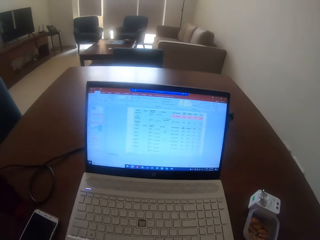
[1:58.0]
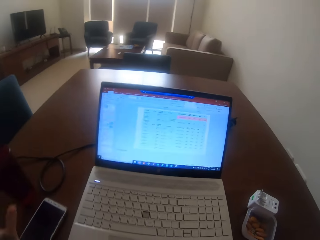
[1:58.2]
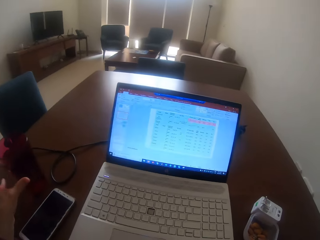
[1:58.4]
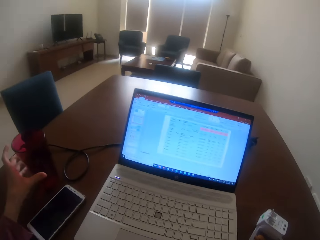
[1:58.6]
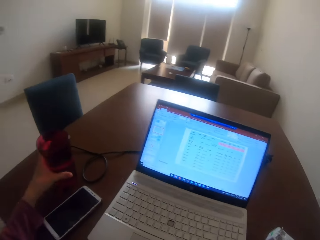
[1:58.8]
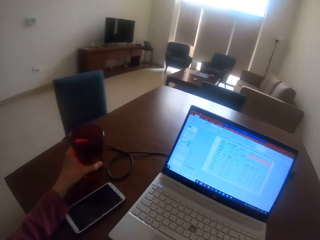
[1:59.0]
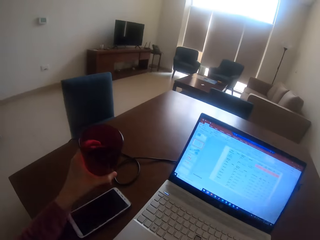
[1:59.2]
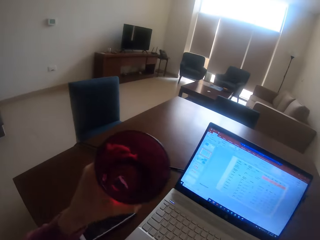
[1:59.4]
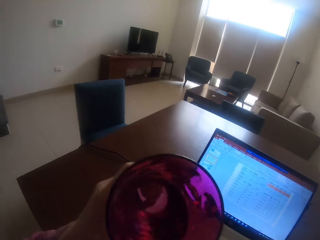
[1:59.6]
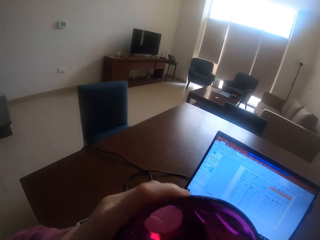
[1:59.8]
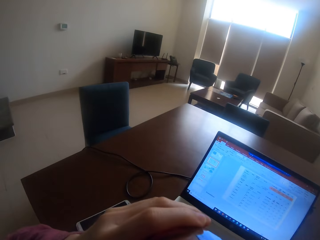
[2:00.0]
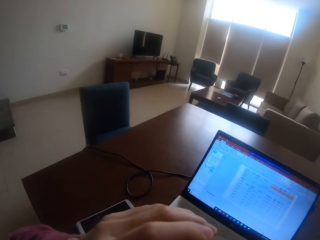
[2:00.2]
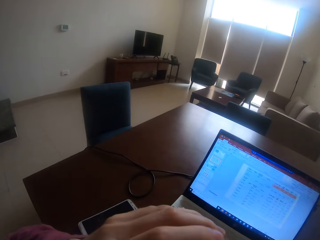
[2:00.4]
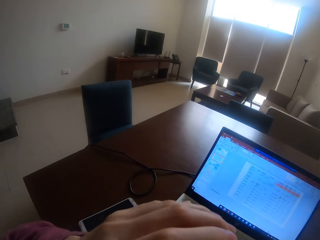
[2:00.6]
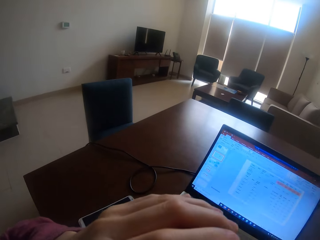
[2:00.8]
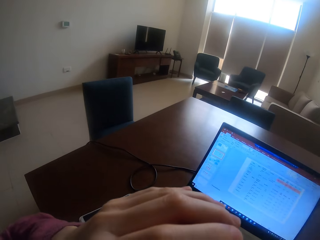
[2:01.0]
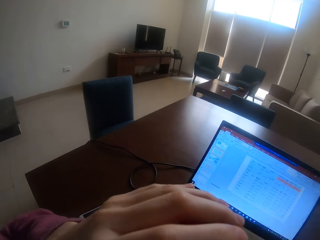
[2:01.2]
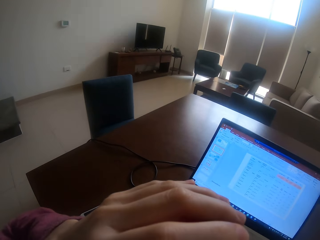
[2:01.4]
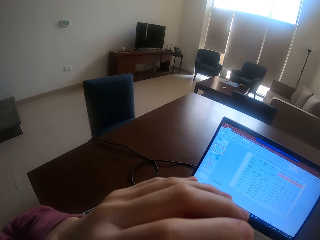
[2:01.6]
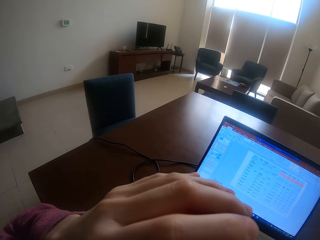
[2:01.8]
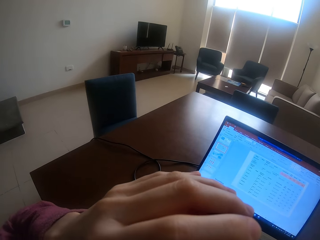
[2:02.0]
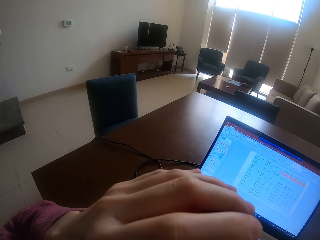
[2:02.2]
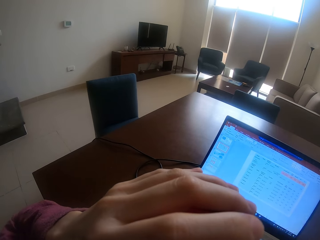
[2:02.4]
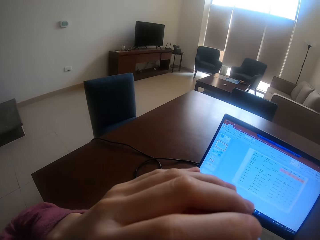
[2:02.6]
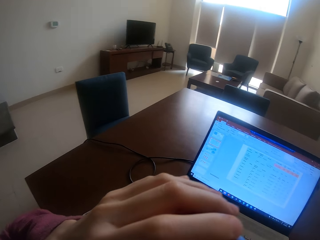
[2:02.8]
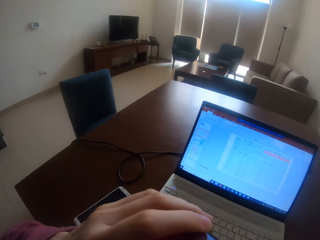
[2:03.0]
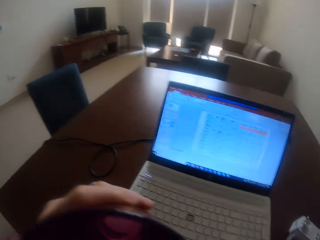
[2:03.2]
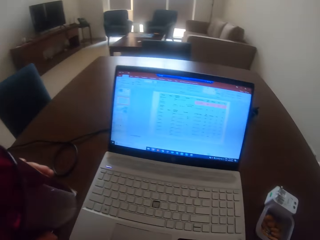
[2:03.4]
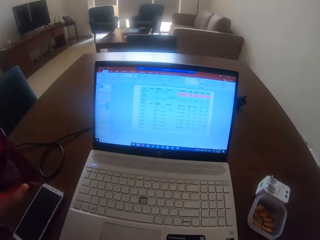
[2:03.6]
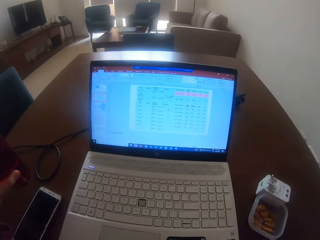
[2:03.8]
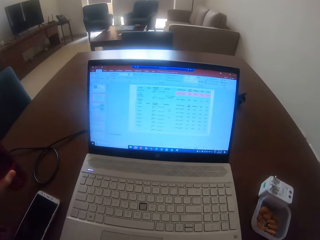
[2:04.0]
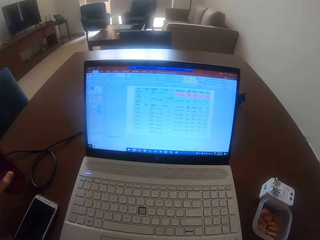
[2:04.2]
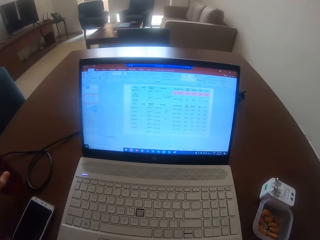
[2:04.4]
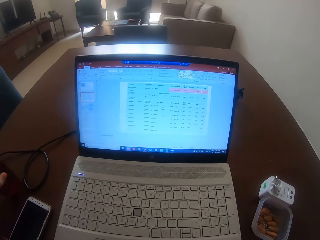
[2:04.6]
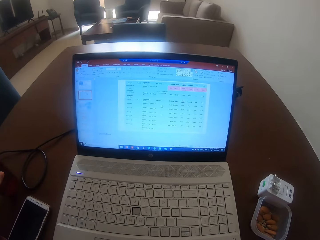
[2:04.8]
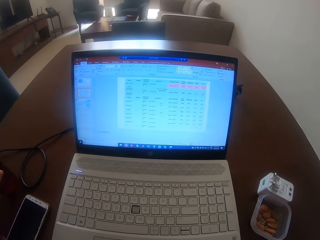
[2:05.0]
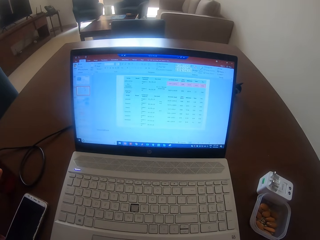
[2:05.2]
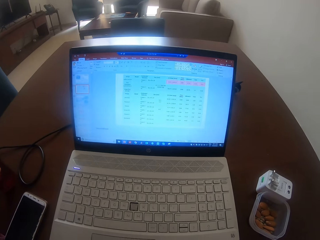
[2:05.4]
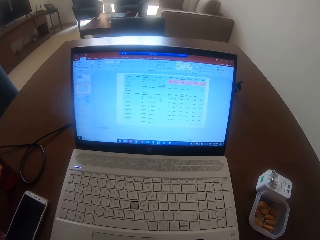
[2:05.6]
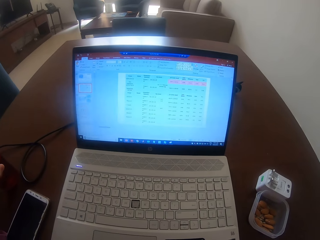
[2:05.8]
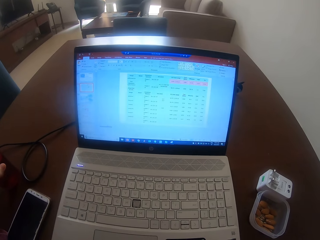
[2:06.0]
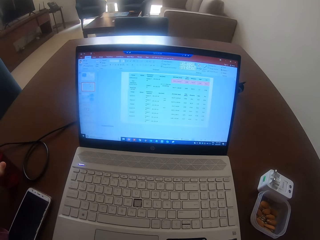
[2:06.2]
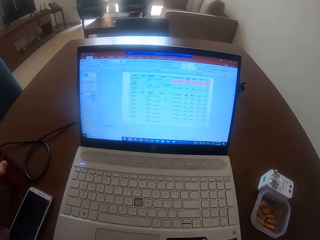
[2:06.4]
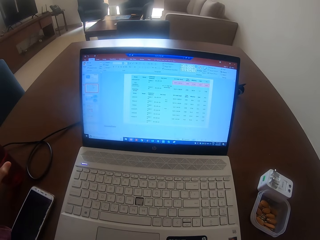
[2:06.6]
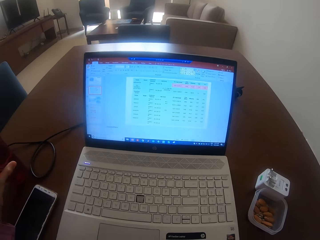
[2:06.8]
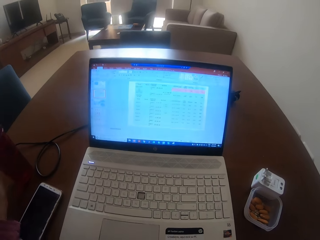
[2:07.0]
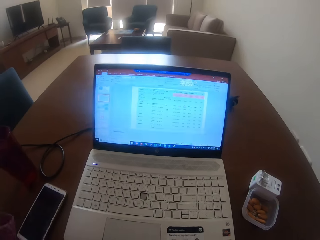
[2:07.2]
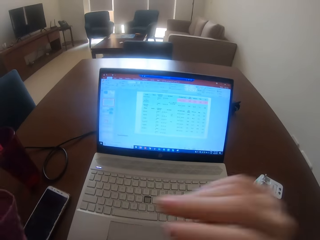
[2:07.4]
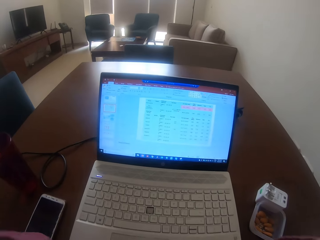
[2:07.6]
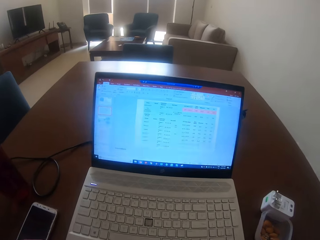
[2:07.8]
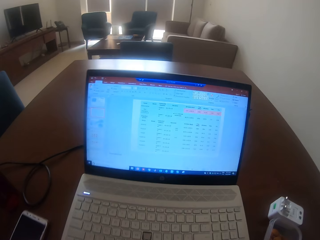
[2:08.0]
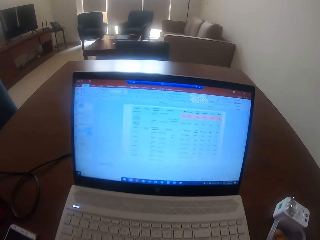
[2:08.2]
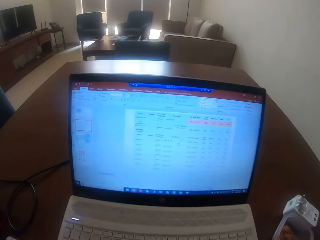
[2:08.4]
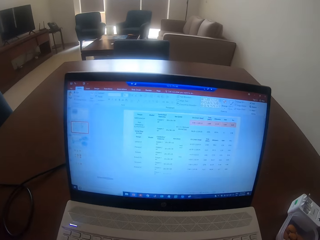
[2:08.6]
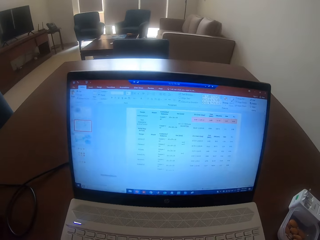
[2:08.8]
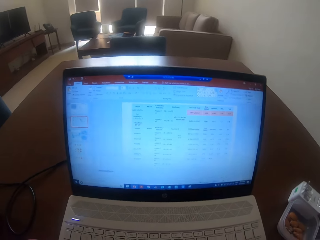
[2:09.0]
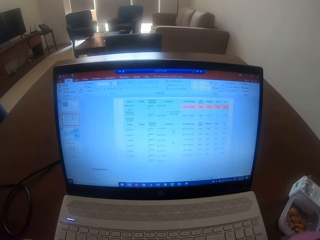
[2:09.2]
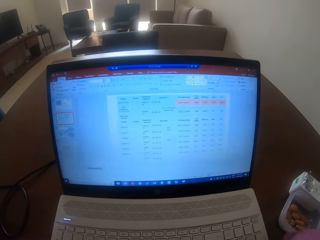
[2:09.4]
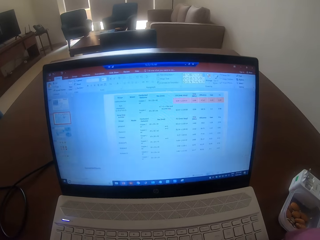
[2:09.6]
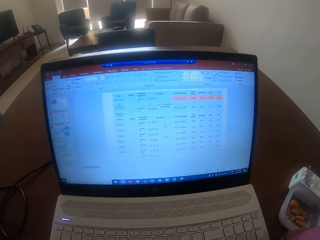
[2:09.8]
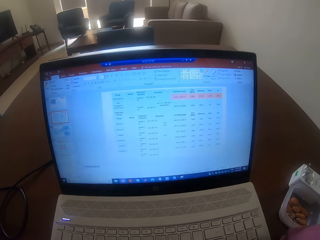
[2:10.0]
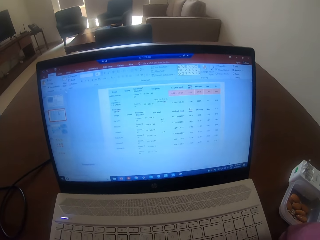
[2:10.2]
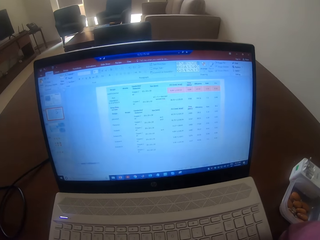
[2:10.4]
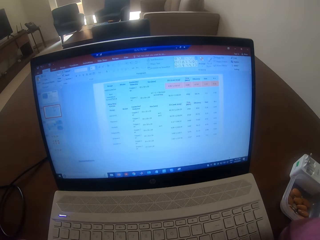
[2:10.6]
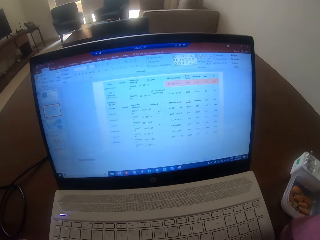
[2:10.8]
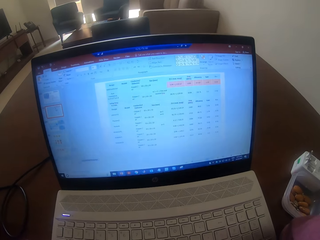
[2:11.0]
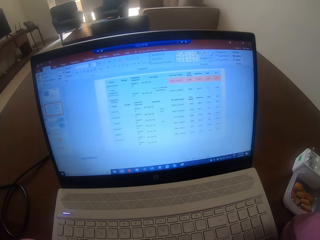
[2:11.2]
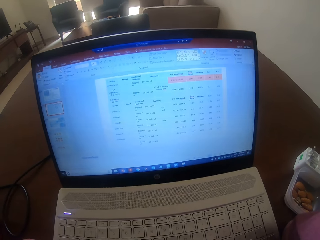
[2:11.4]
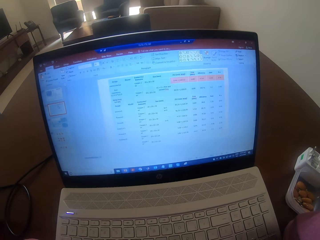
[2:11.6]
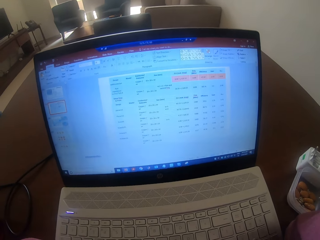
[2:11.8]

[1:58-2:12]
The camera wearer picks up a glass of drink. He puts the glass of drink in the mouth. He drinks the water. He places the glass of drink on the table. He moves his hand and moves the container on the table.

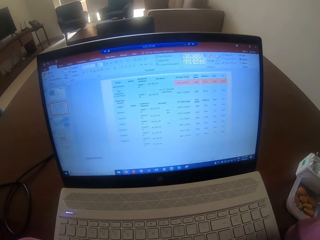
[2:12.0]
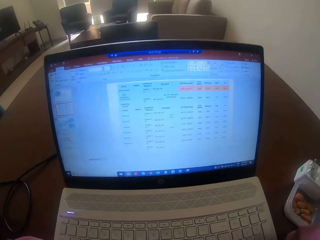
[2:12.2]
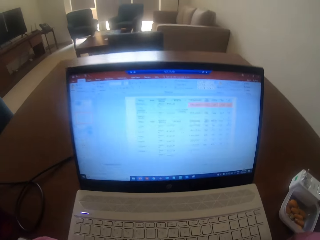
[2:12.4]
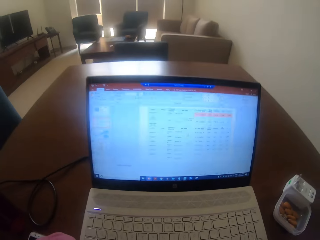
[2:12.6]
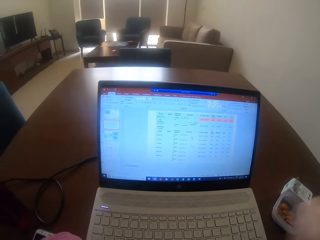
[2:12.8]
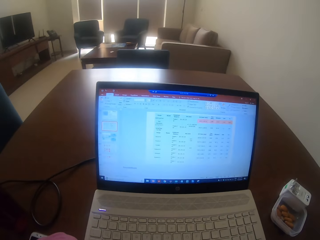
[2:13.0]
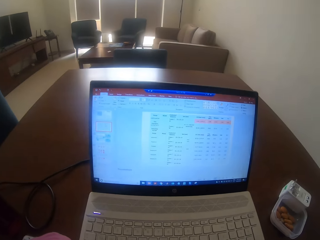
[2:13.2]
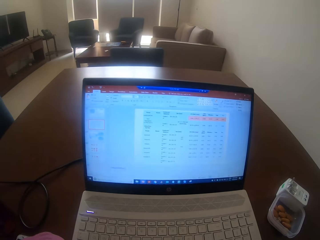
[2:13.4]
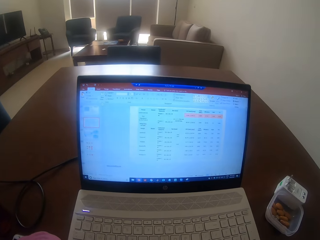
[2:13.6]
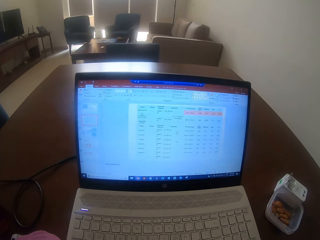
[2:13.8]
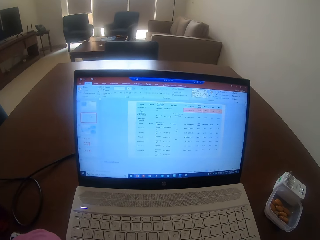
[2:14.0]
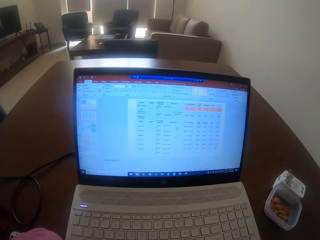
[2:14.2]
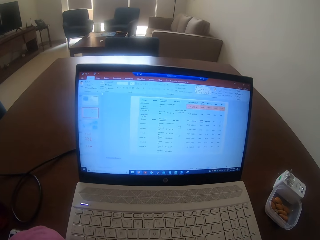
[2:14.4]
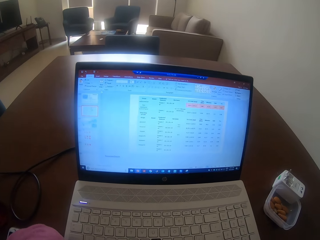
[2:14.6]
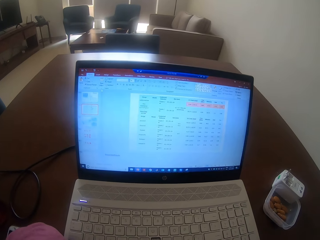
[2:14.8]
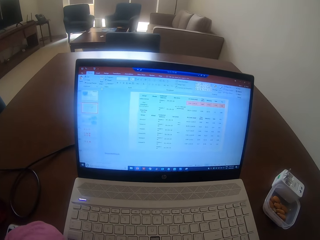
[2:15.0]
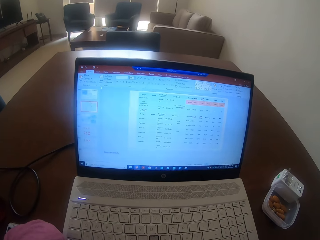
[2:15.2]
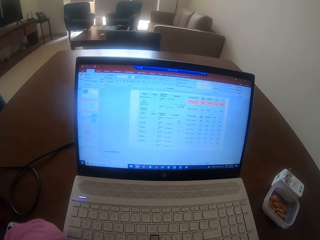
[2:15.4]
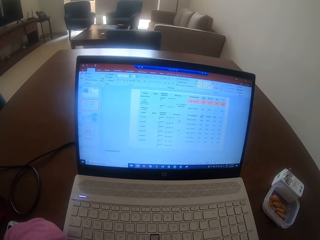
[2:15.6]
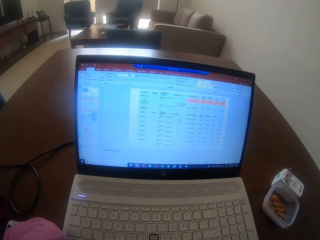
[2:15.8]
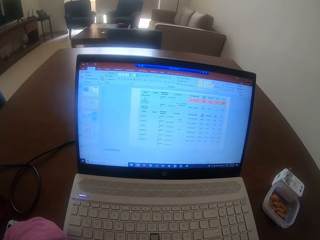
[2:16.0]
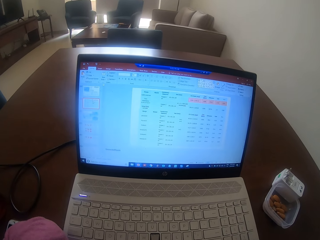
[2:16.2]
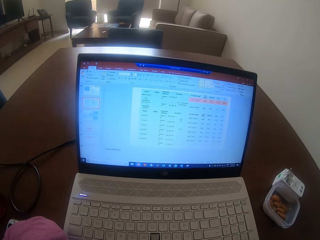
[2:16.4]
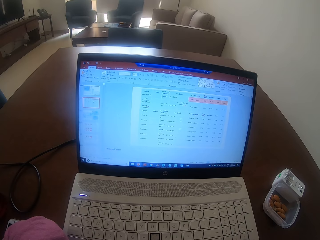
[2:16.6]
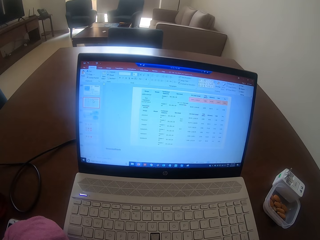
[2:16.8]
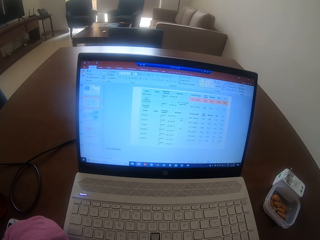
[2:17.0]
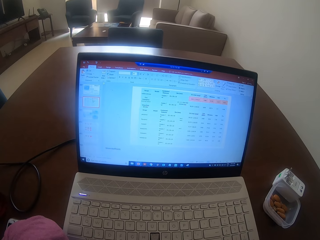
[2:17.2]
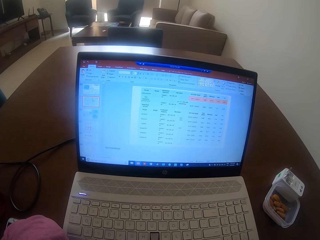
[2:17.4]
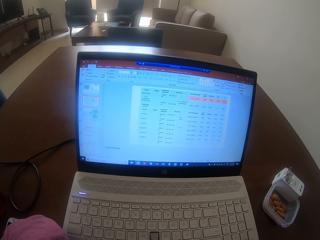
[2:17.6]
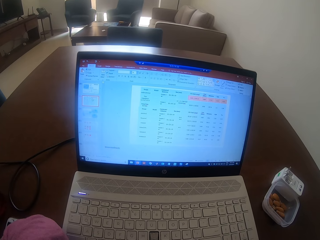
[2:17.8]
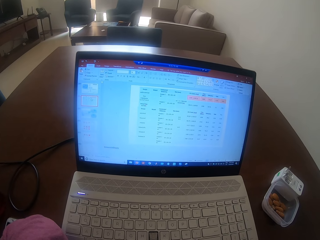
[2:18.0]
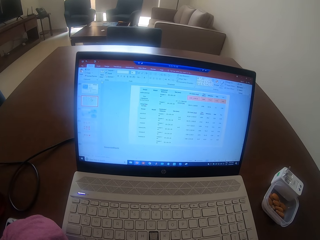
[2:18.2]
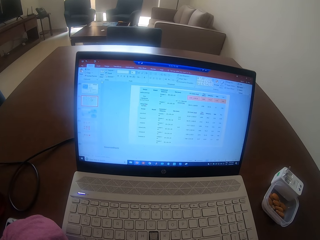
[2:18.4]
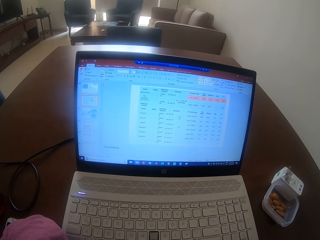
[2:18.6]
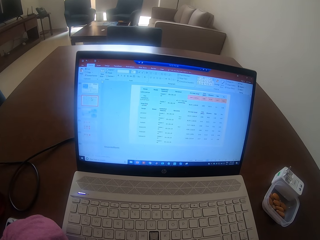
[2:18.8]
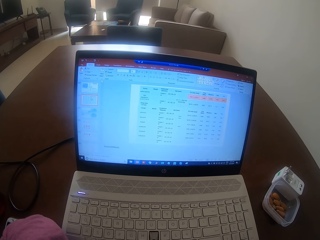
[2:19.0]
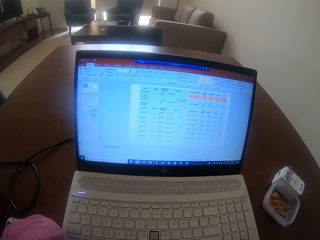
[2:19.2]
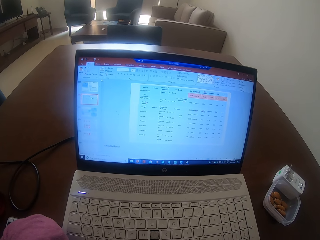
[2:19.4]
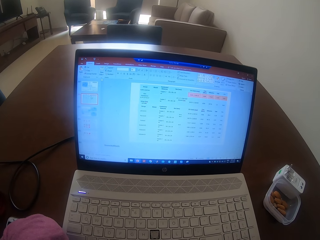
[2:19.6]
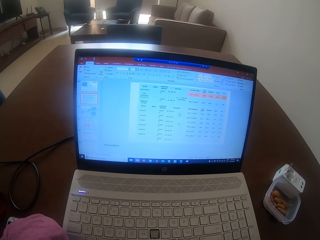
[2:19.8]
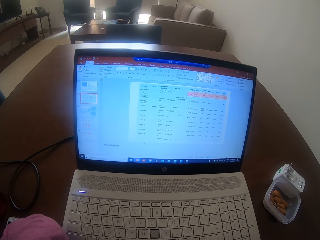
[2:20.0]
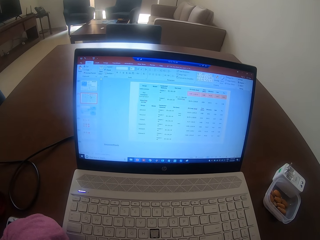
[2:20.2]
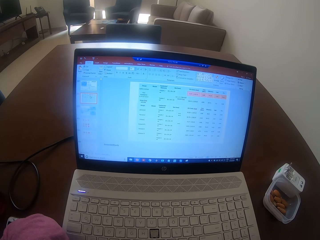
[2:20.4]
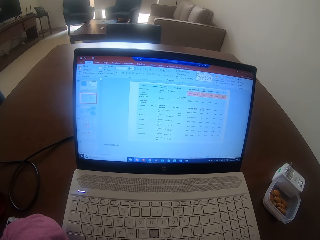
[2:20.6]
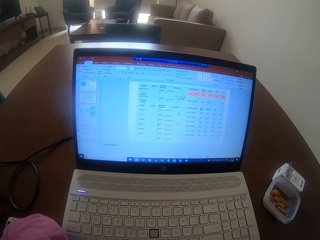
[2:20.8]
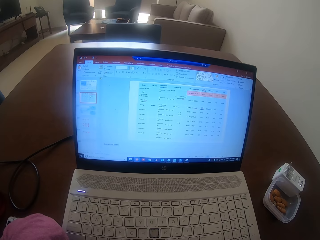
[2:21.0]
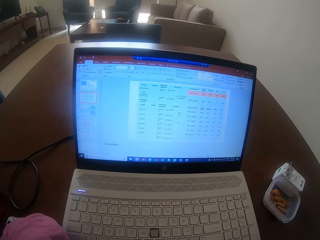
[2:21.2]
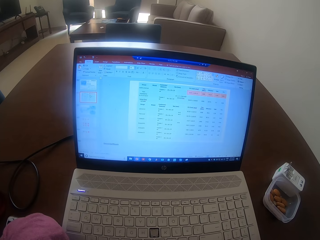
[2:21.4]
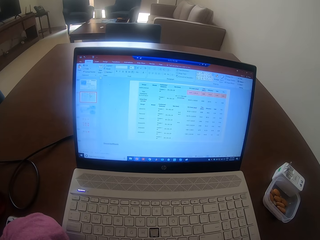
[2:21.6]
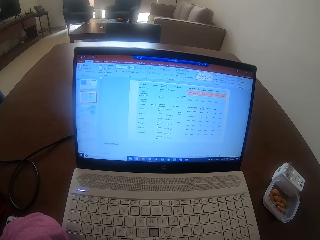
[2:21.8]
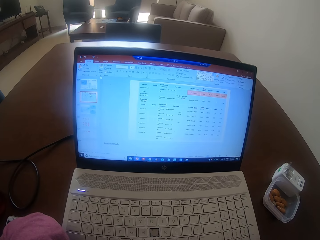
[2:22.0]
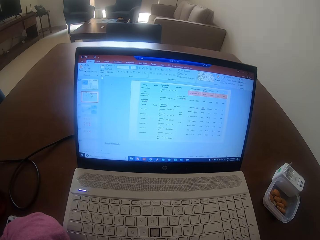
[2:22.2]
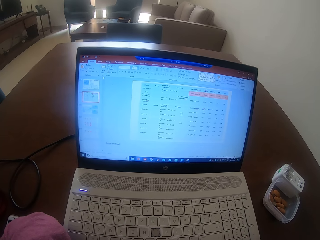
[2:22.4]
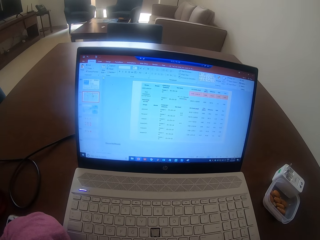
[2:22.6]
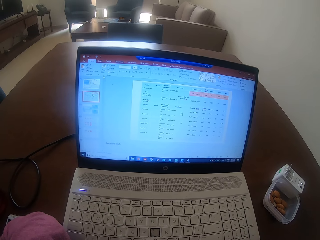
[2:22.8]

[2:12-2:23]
The camera wearer moves his hand.
